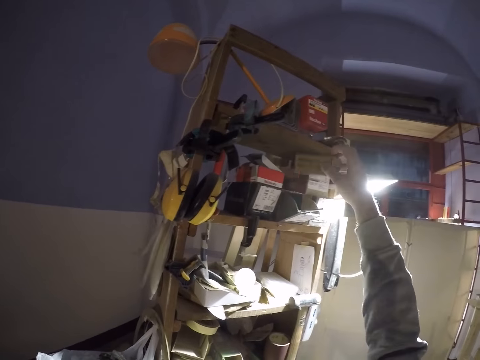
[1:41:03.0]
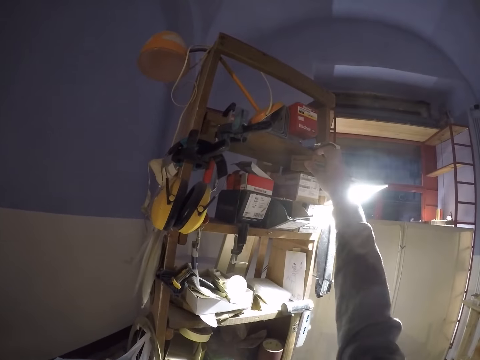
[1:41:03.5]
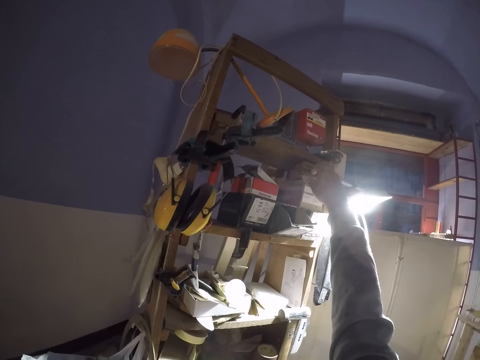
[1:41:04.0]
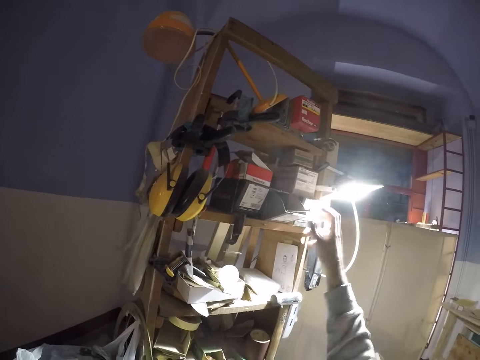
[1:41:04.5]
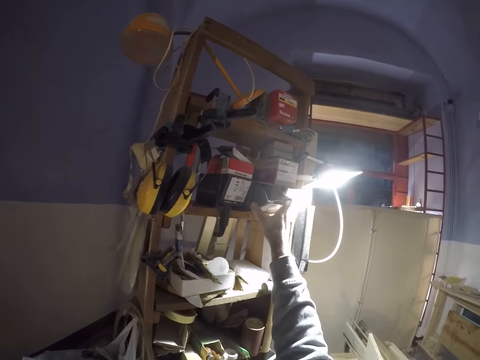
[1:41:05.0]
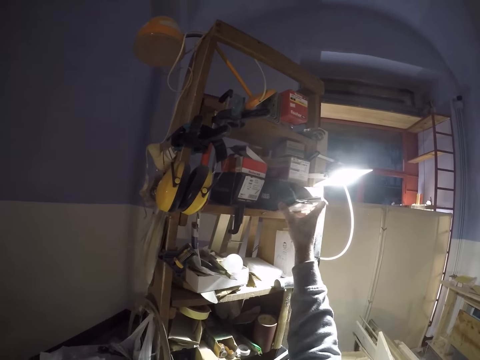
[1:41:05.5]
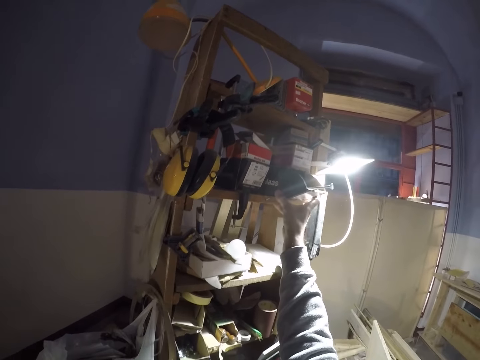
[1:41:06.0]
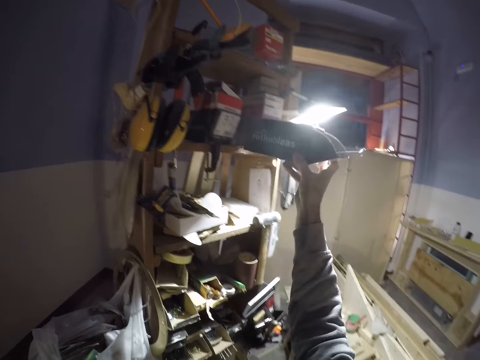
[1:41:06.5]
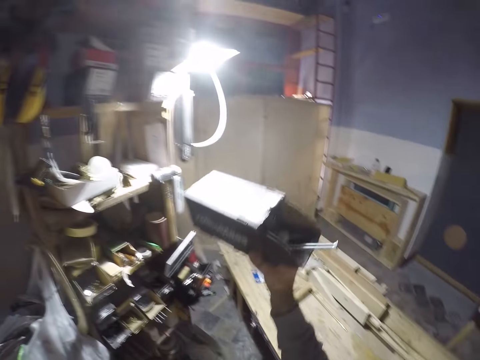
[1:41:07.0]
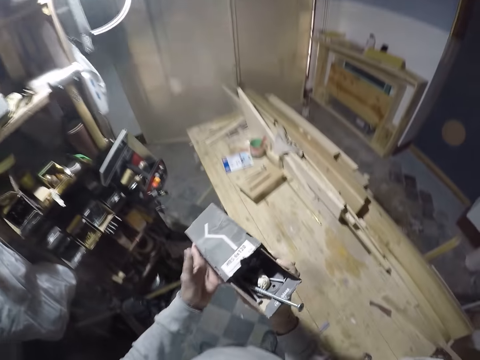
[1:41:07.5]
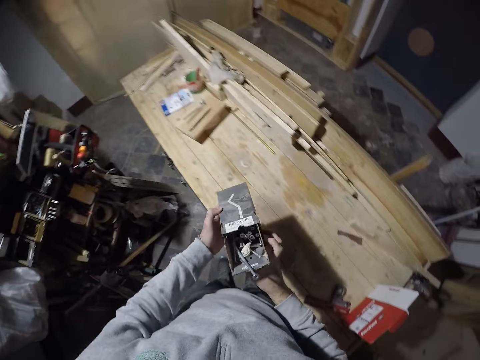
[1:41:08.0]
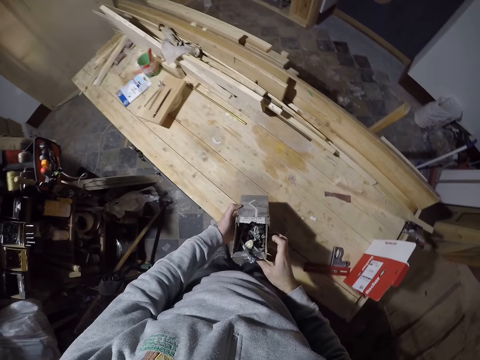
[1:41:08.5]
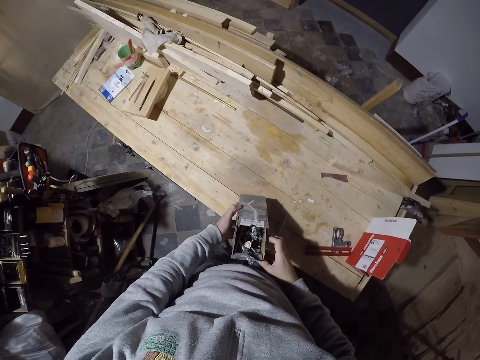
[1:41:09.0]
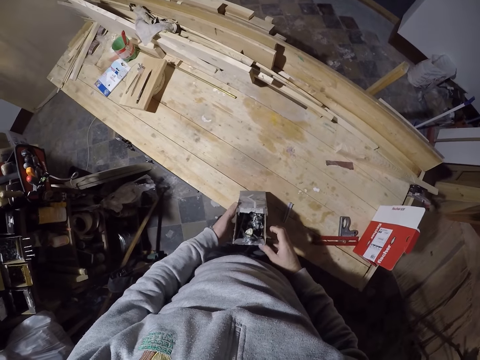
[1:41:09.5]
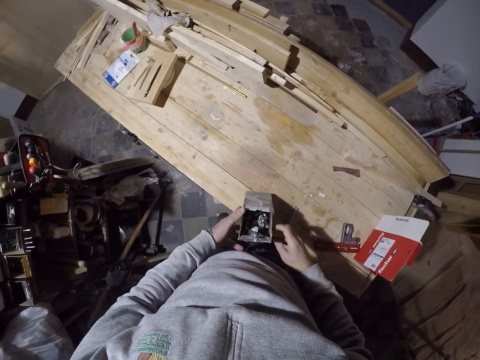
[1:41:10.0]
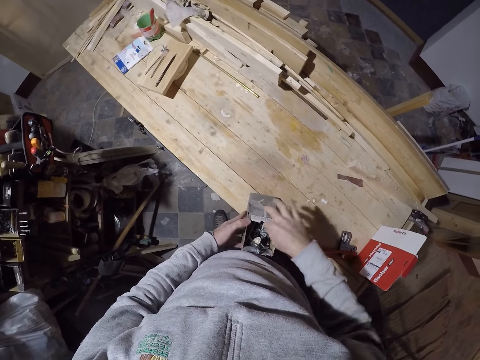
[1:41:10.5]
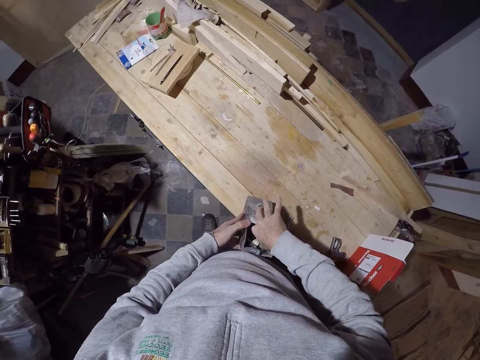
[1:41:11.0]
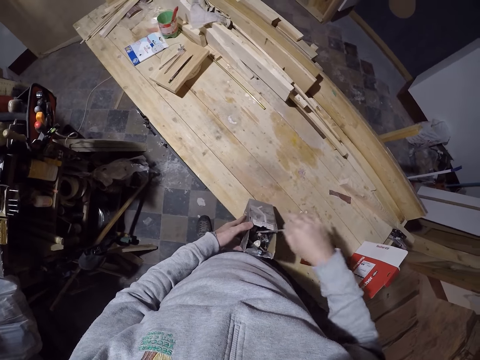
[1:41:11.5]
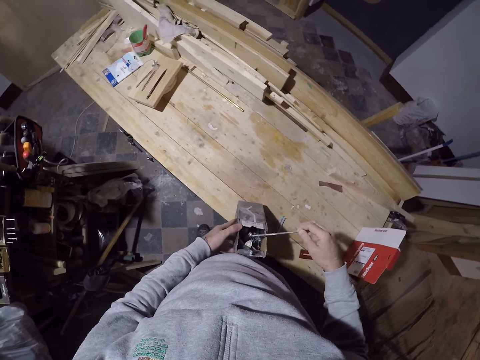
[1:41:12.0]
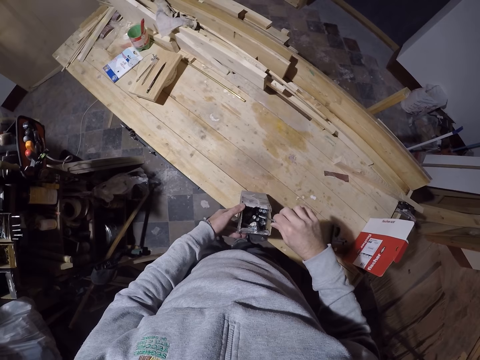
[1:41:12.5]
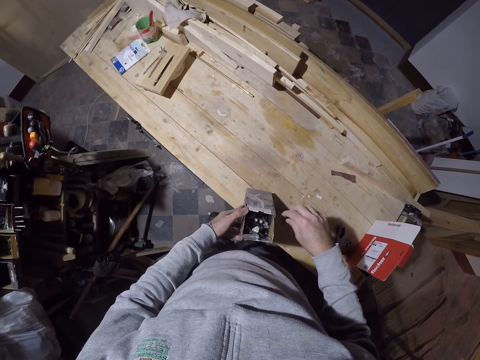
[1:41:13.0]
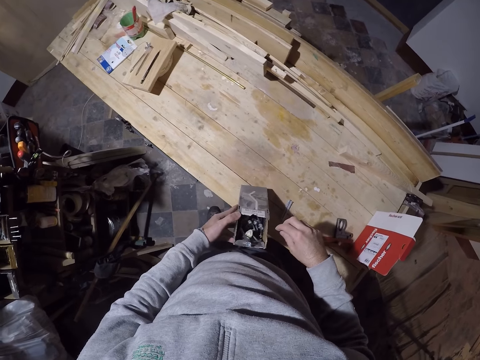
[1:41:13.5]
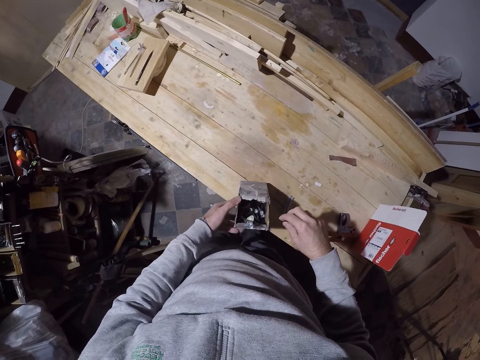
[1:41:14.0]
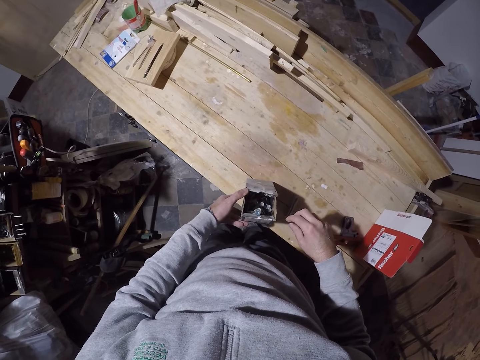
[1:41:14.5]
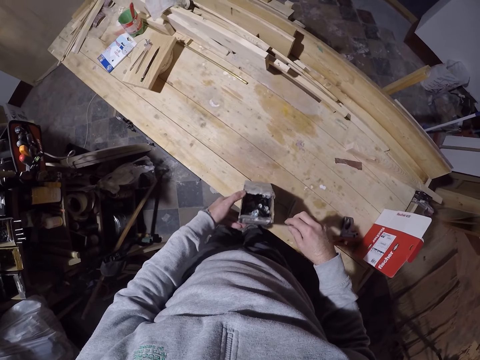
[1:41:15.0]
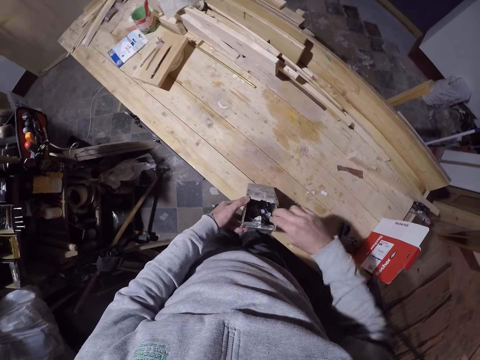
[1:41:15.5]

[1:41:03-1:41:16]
The camera wearer moves a carton in the shelf with his right hand. He picks a carton or box of drill bits from the shelf with his right hand. He holds the carton of drill bits with both hands. He places the carton of drill bits on the table with both hands. He picks a drill bit from the carton with his right hand. He drops the drill bit on the carton with his right hand. He checks in the box of drill bits.

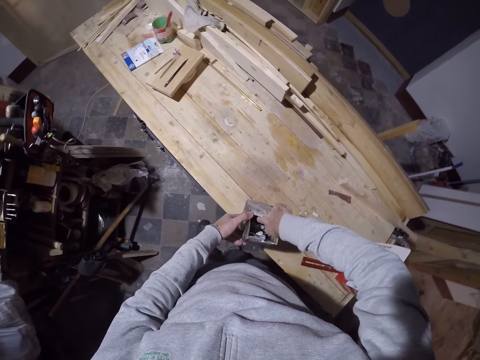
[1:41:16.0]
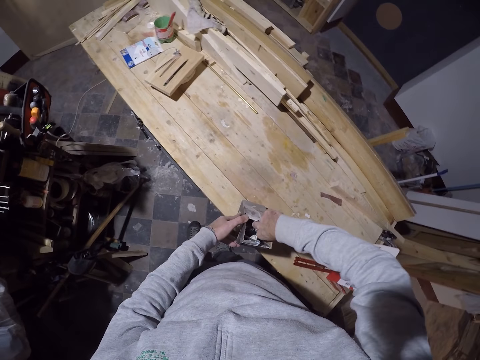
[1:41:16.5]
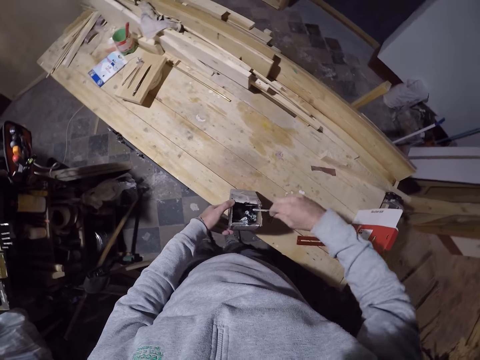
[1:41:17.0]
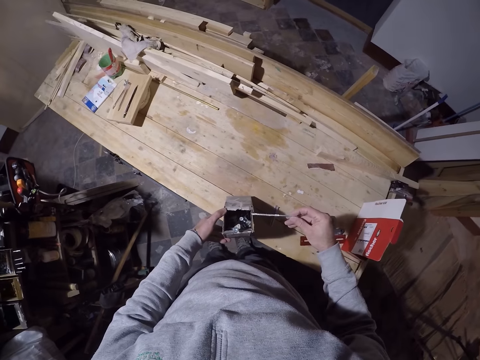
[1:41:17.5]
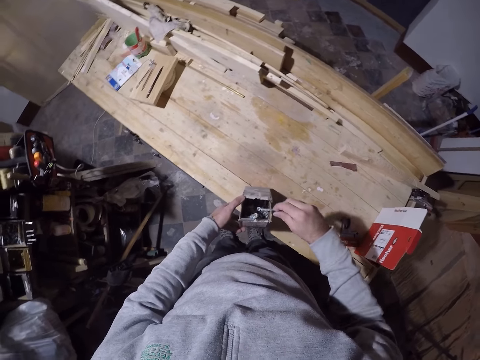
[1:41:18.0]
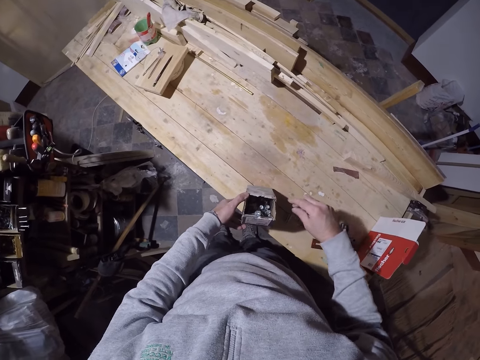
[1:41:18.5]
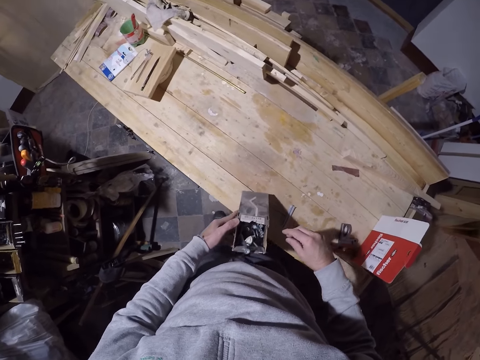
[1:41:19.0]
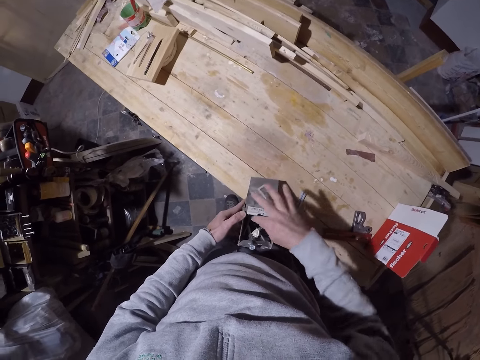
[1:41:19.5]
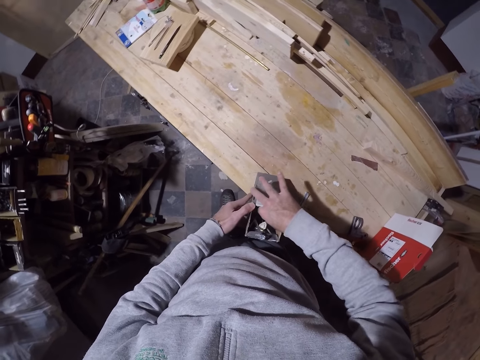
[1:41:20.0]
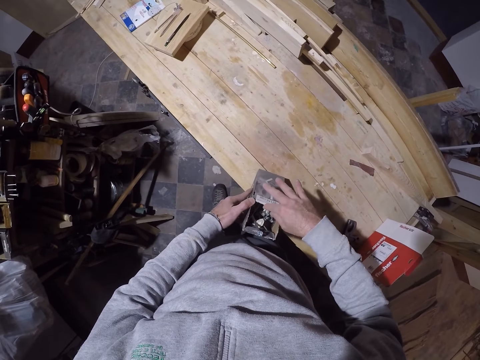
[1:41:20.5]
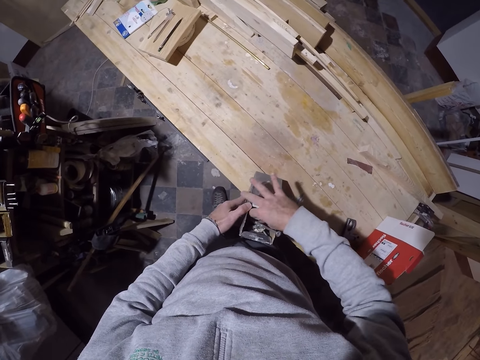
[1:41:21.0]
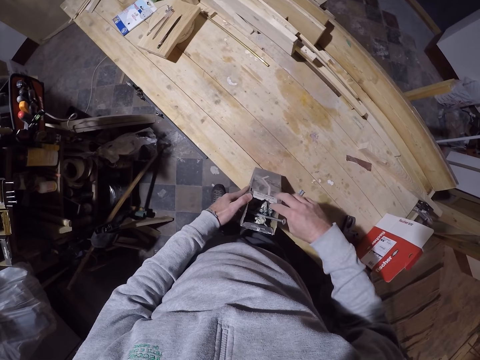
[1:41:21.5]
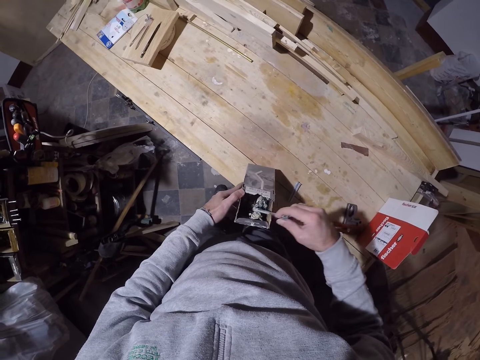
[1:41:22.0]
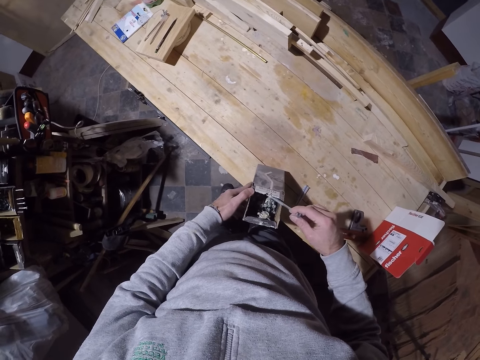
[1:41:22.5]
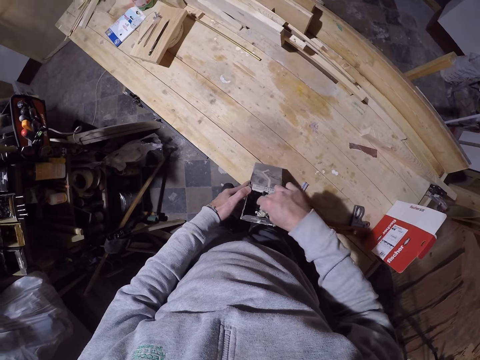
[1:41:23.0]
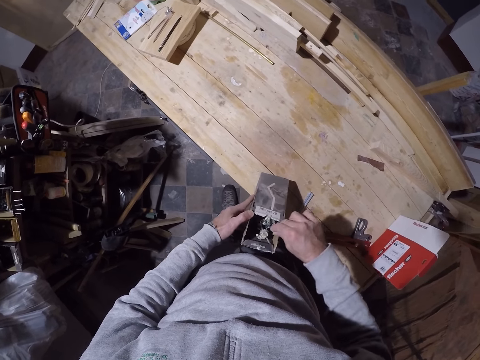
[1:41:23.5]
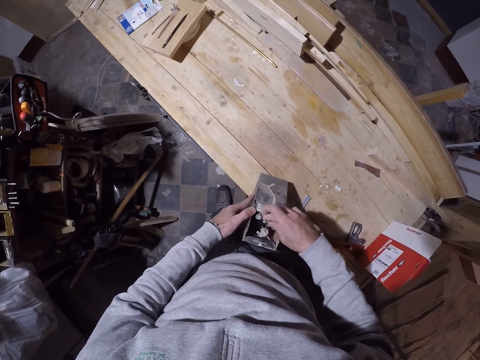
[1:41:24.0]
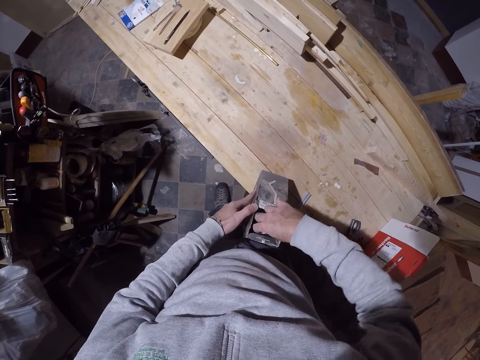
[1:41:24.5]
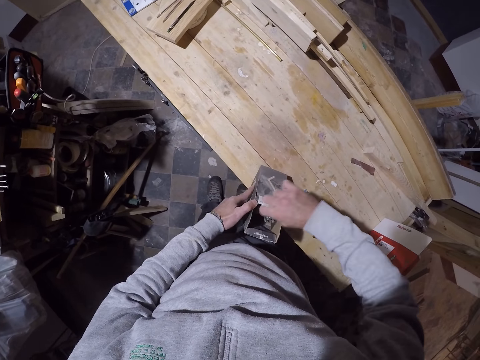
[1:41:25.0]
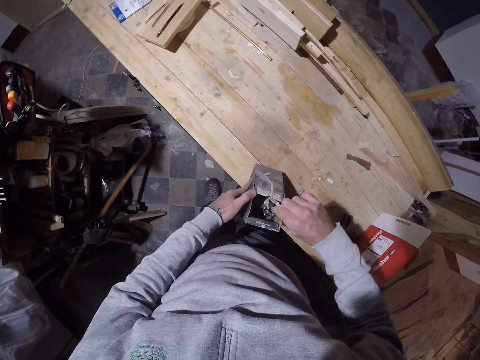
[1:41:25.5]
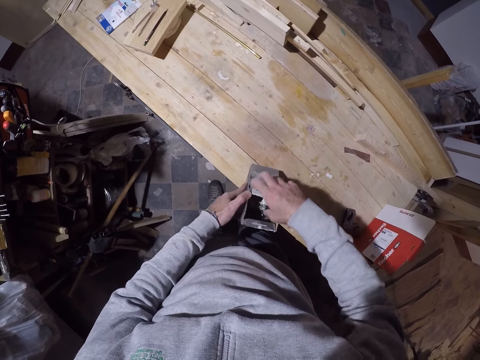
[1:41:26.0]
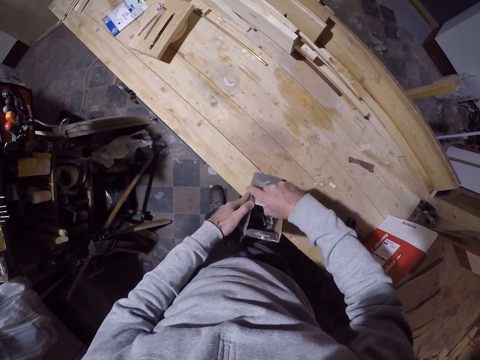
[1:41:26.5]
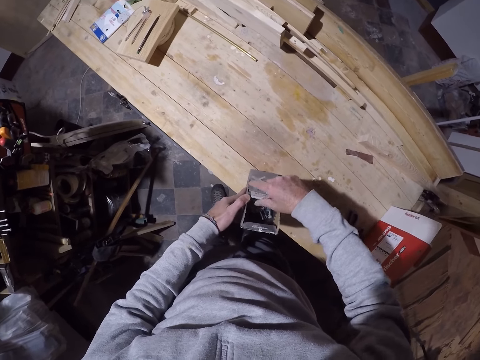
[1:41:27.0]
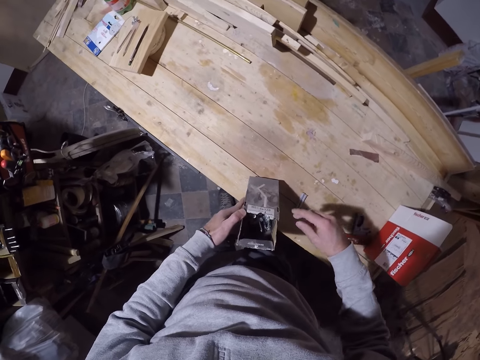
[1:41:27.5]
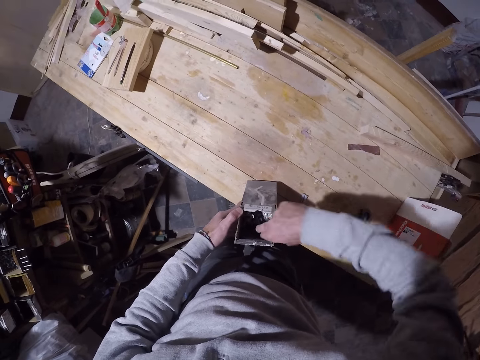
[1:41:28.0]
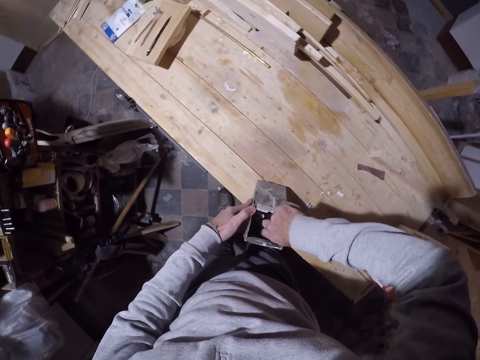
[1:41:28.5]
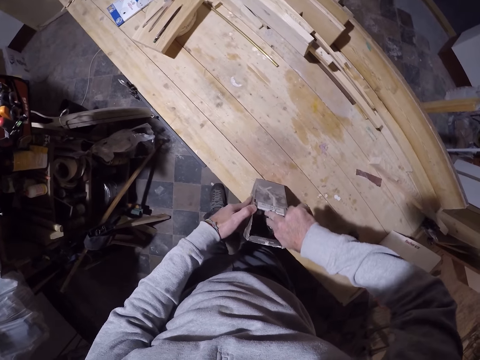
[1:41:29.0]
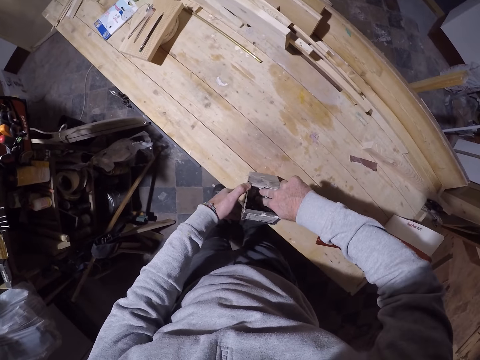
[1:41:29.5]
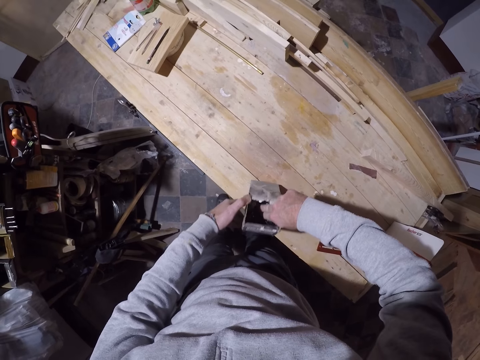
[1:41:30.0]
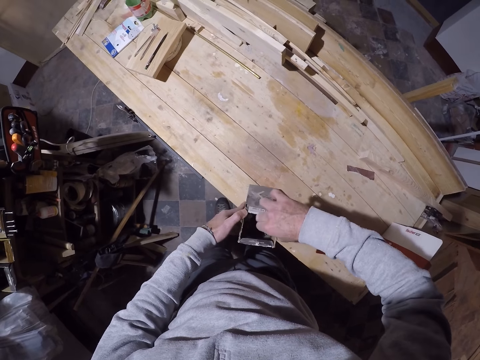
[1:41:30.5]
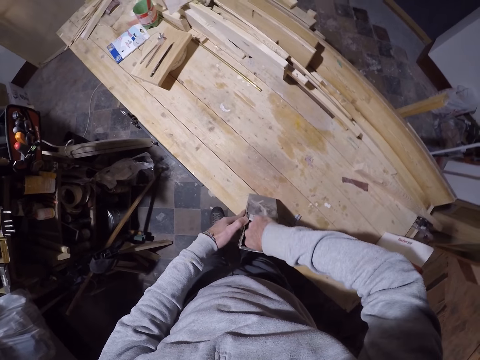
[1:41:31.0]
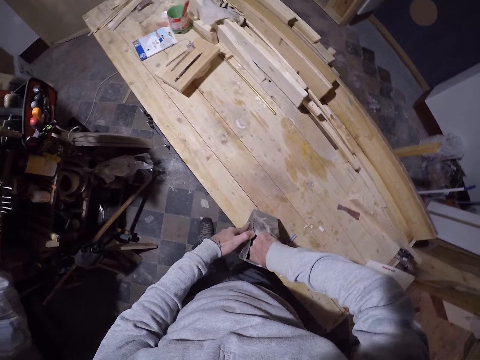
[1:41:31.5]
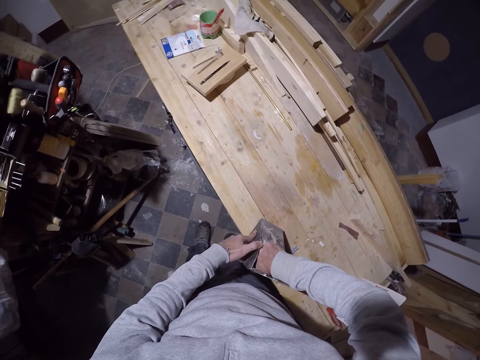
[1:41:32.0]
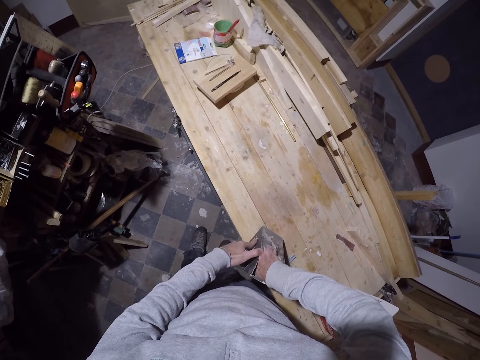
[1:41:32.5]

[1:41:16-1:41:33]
The camera wearer picks a drill bit from the carton or box with his right hand. He drops the drill bit on the carton with his right hand. He searches in the box of drill bits. He picks the drill bit from the carton with his right hand. He drops the drill bit on the carton with his right hand. He picks the drill bit from the carton with his right hand. He drops the drill bit on the carton with his right hand.
